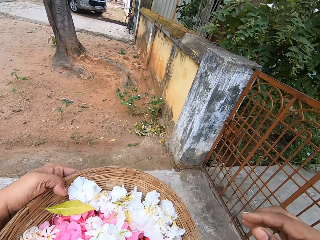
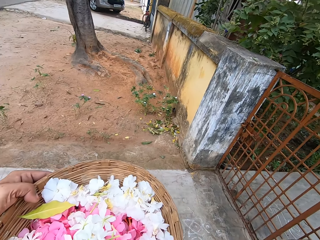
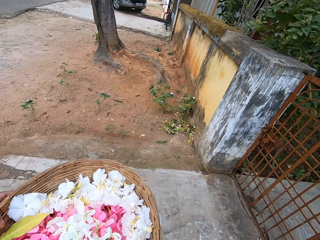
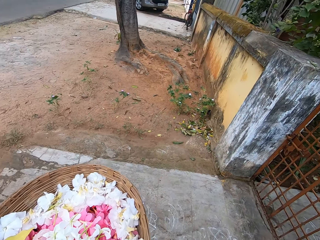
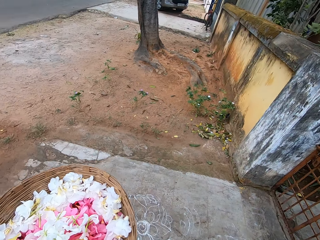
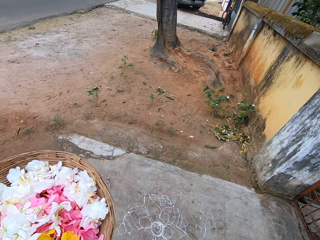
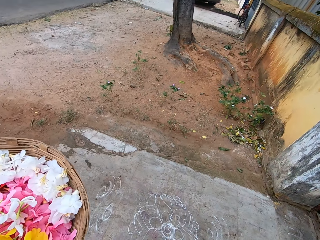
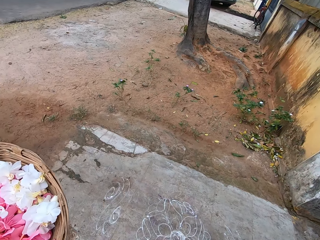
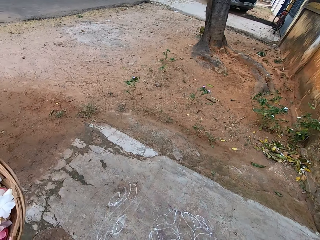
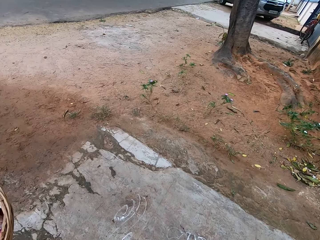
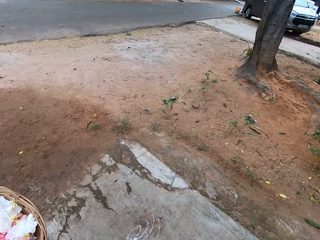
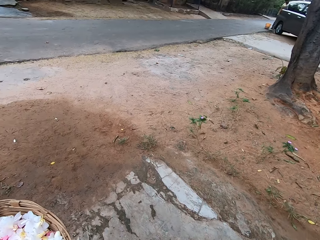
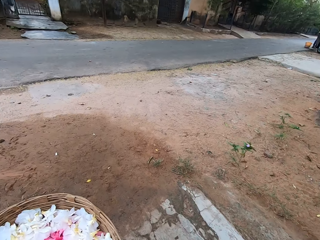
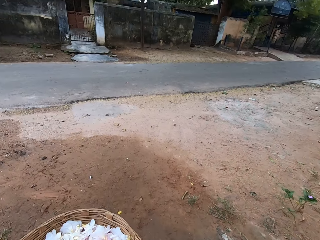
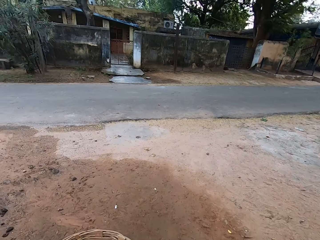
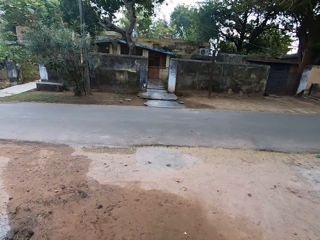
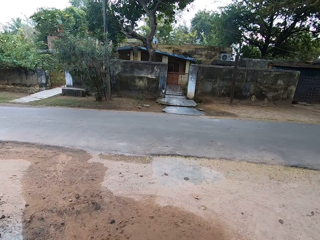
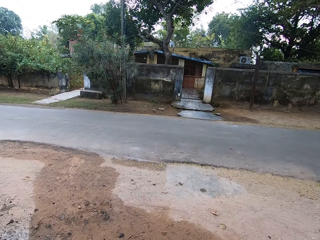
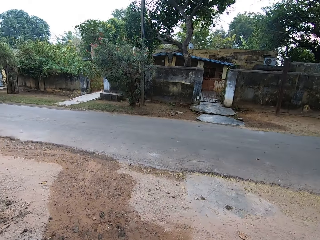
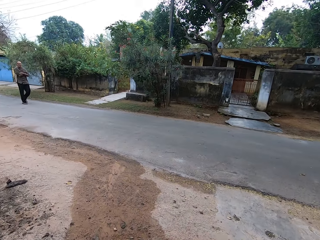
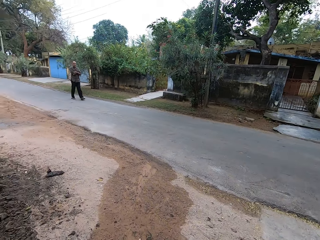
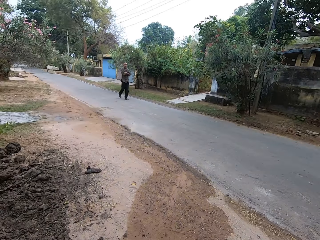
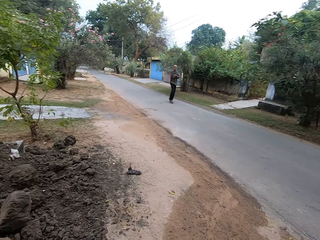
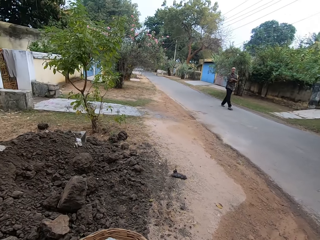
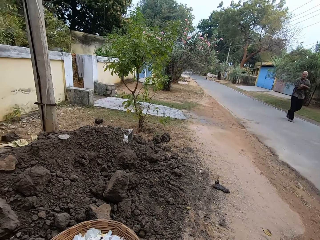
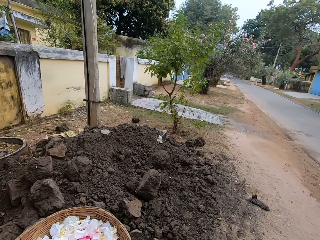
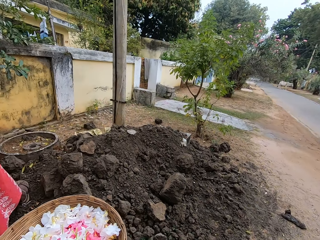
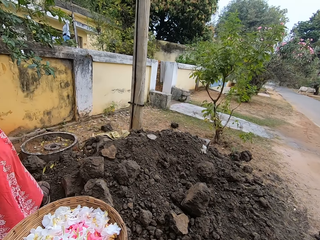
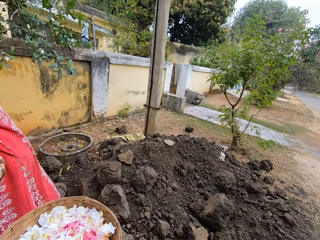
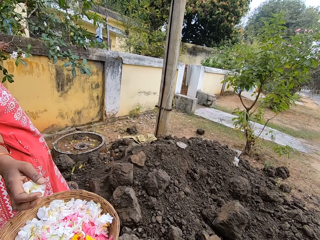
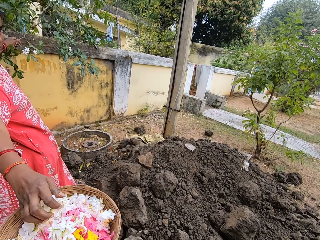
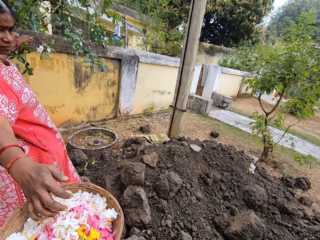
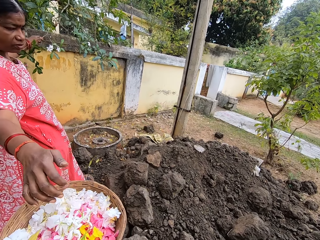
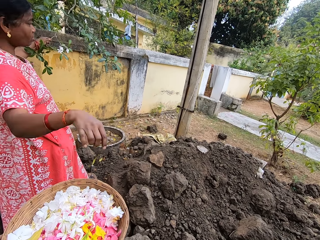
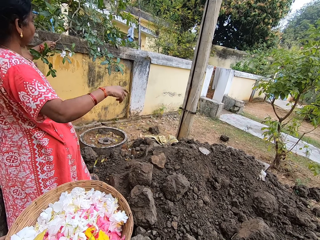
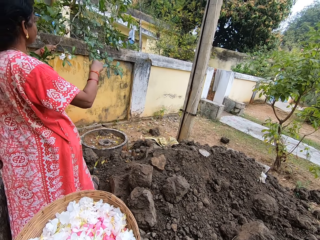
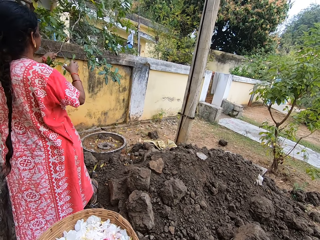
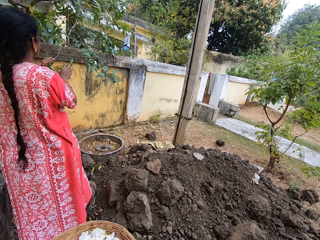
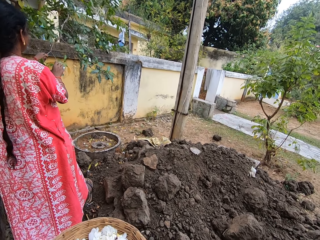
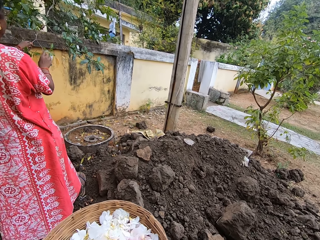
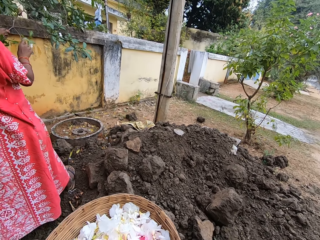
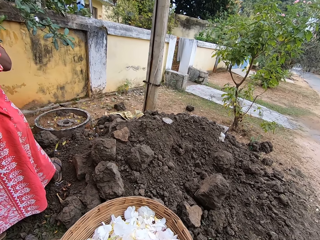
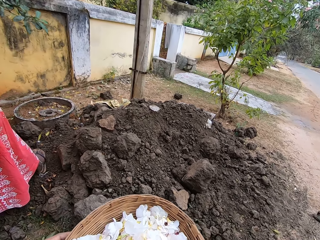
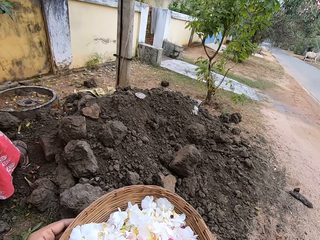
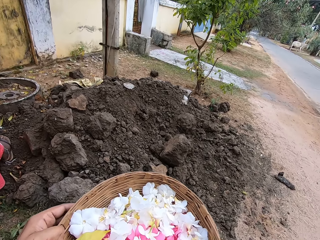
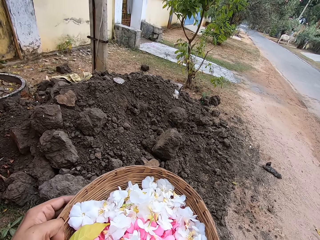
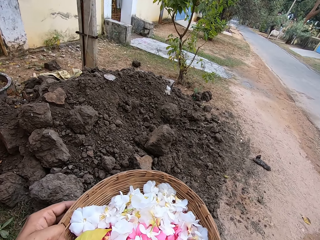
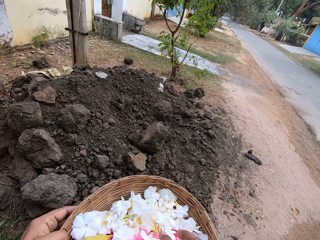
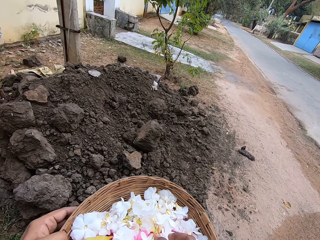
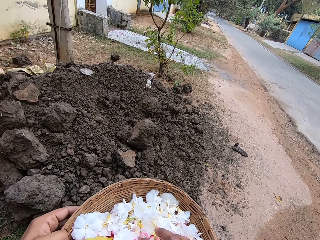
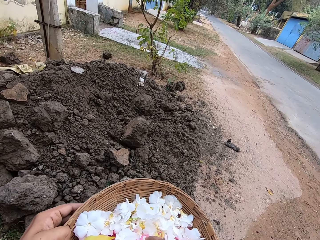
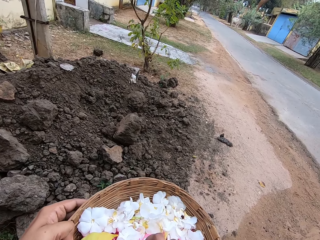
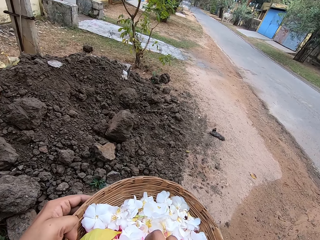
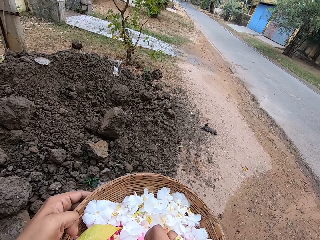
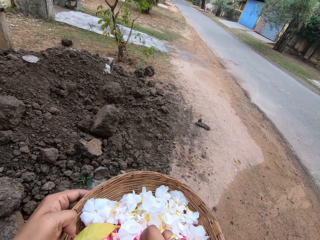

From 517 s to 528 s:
The camera wearer places the flower in the basket. They walk on the pavement. A person places the flowers in the basket. The person plucks flowers.

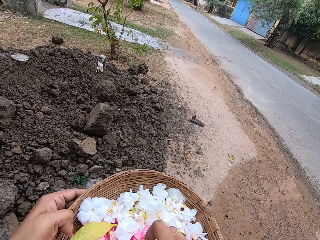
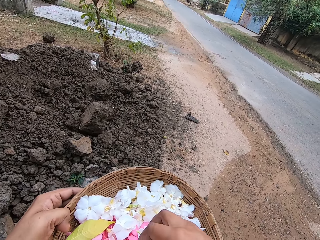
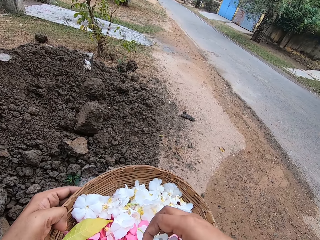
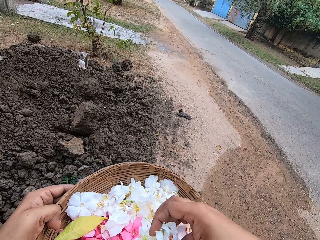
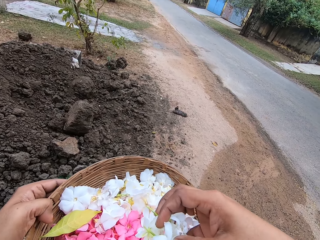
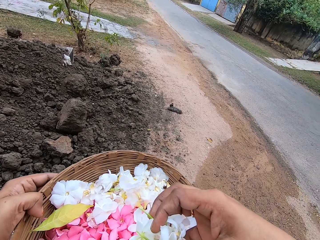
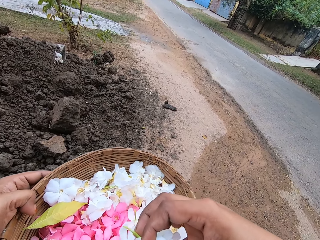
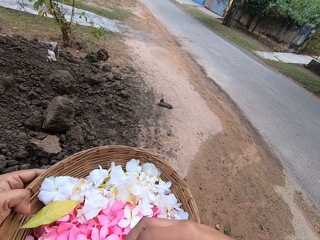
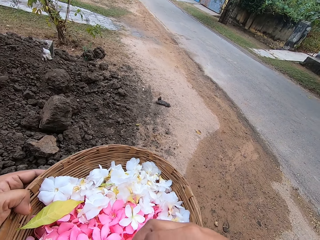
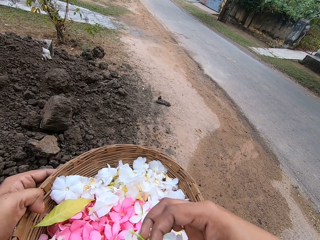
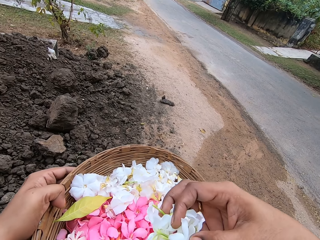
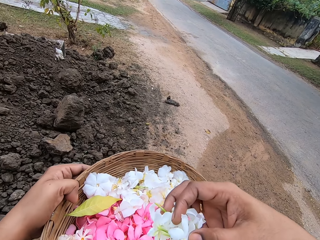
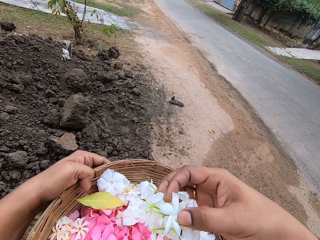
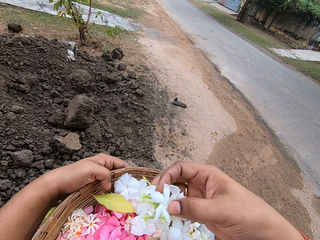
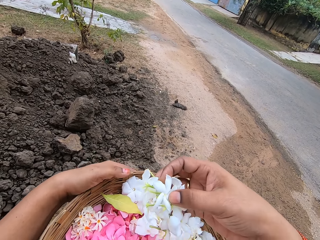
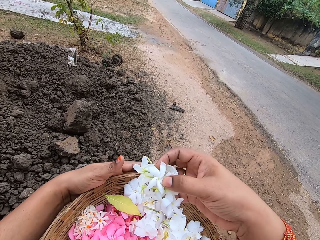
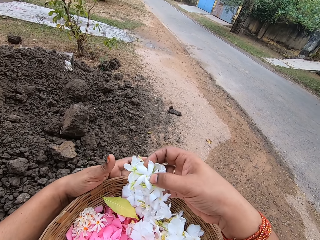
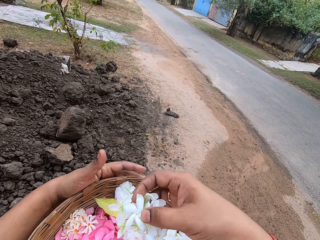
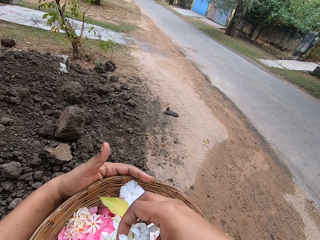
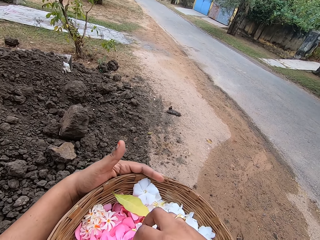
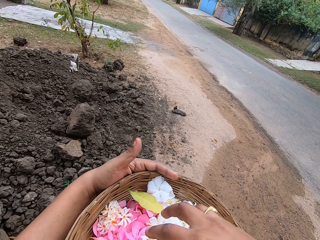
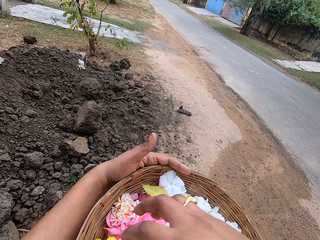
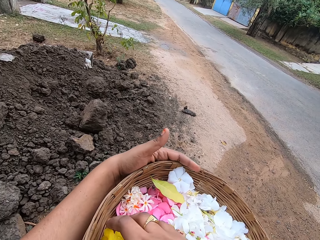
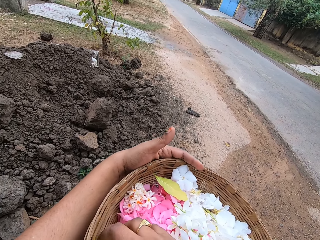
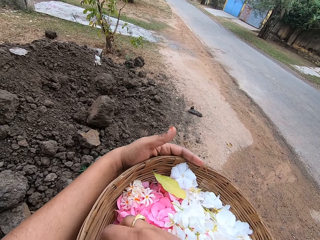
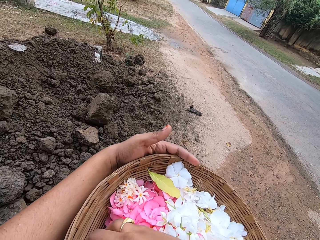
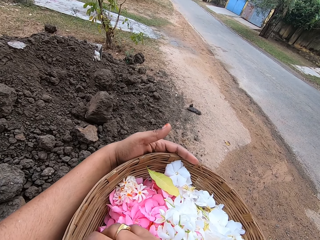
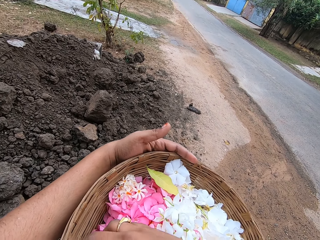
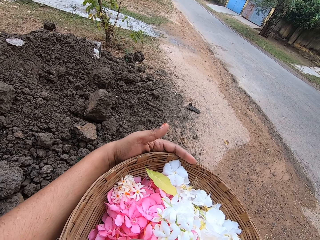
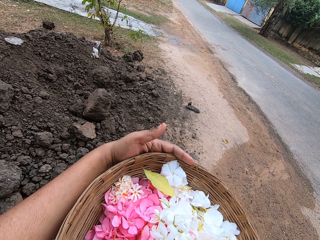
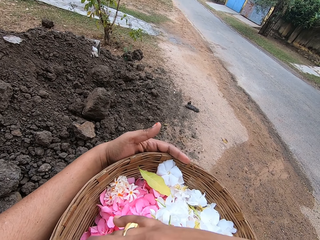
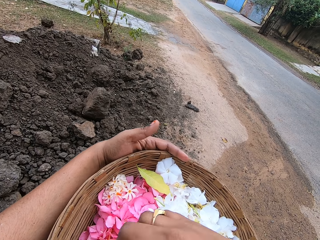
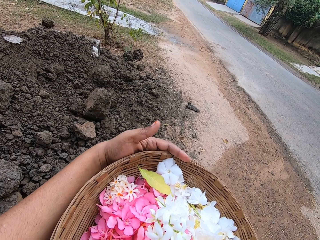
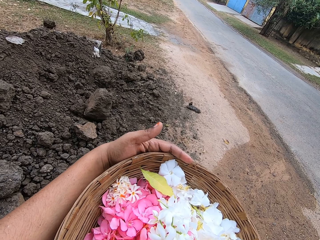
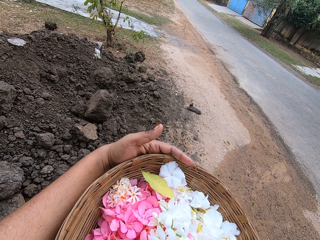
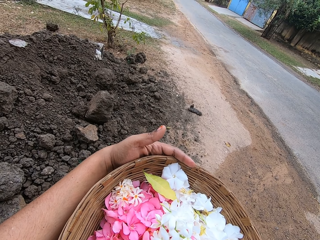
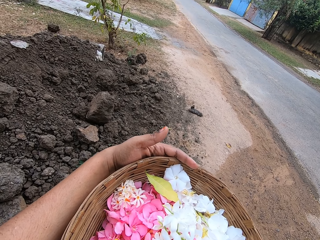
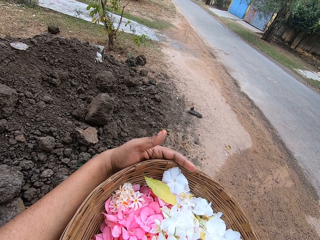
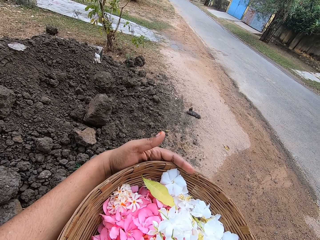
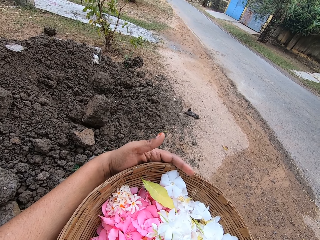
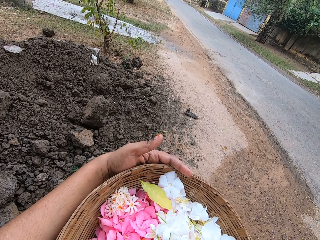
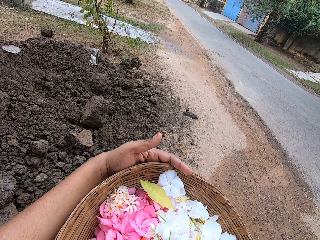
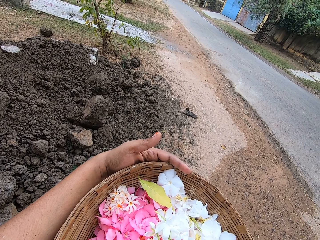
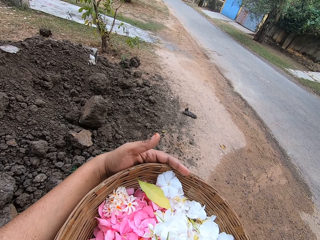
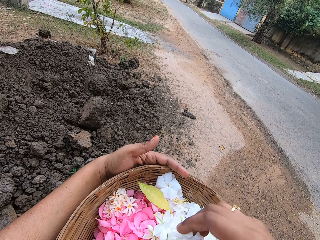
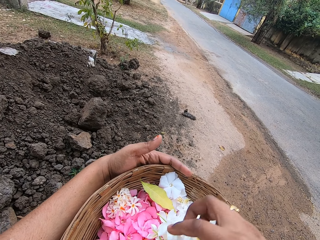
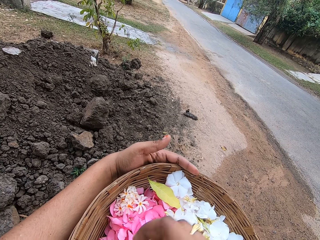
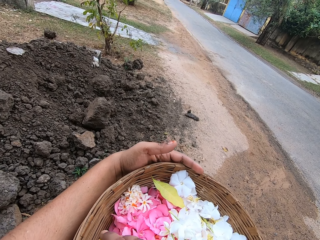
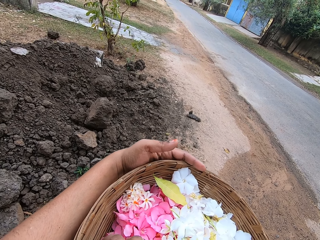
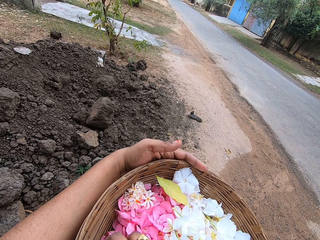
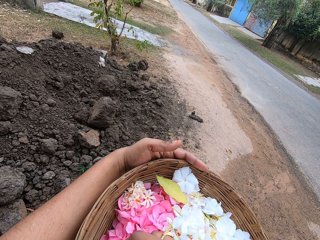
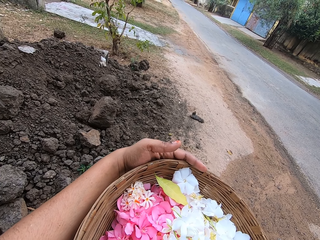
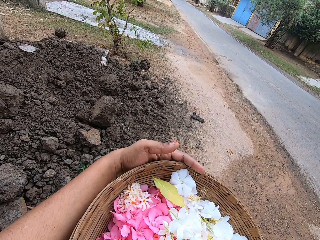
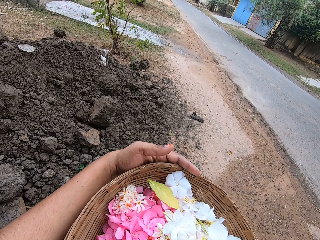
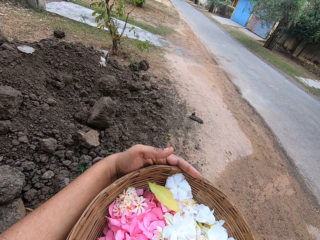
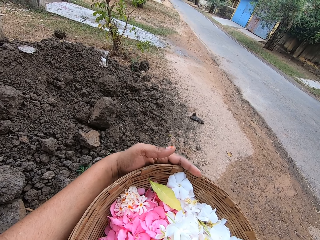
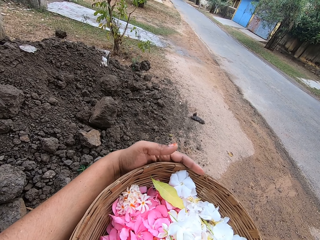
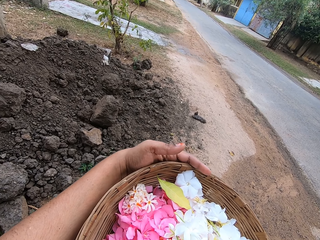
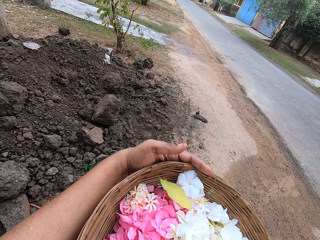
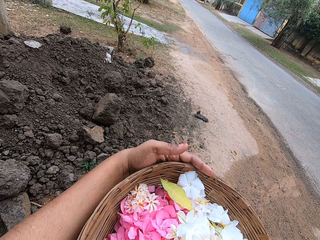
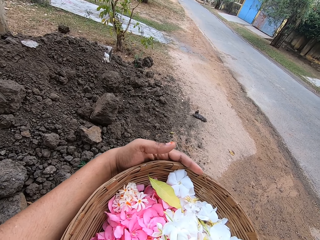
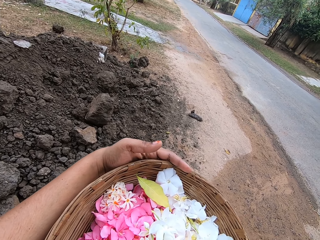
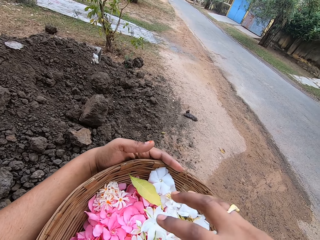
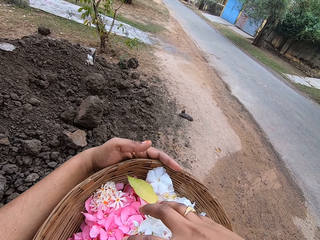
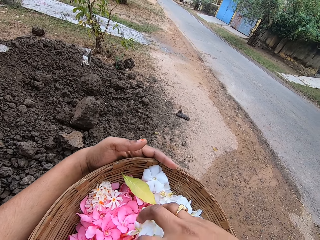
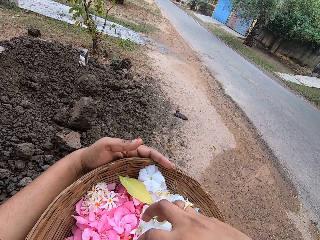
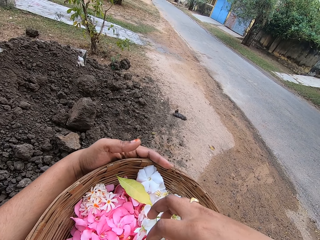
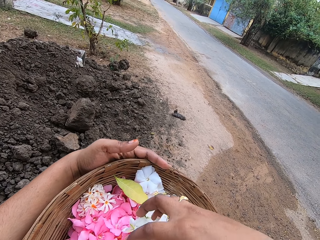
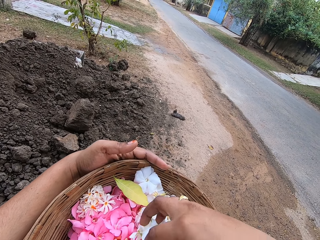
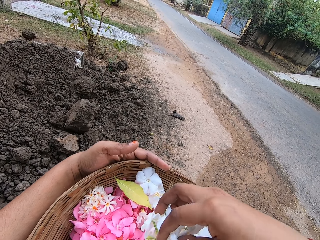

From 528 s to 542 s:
The camera wearer picks the flowers in the basket. They arrange the flowers in the basket.
